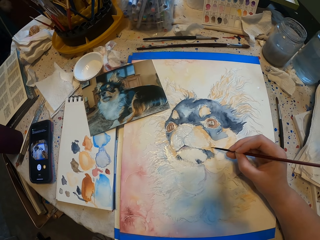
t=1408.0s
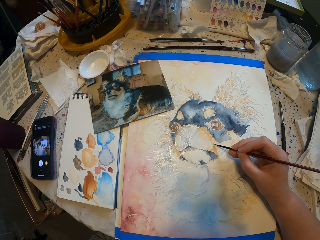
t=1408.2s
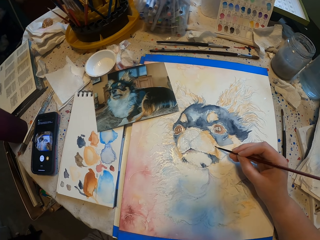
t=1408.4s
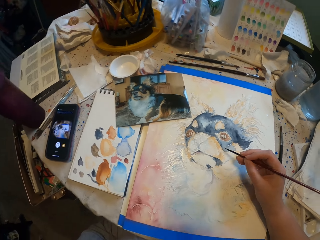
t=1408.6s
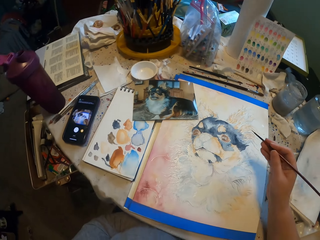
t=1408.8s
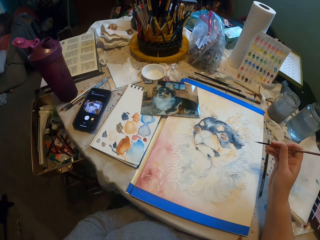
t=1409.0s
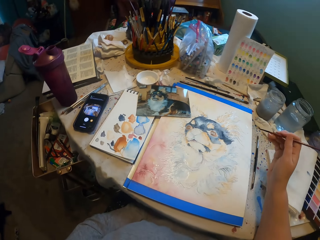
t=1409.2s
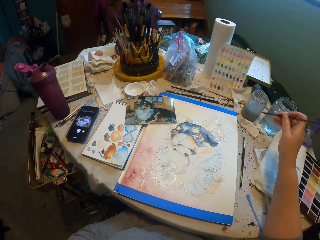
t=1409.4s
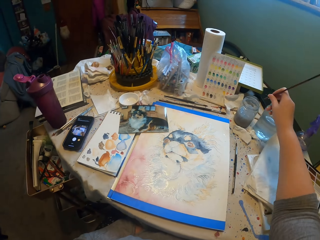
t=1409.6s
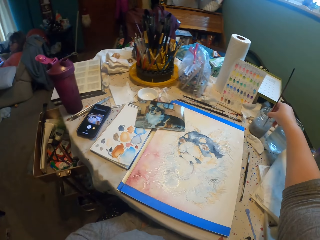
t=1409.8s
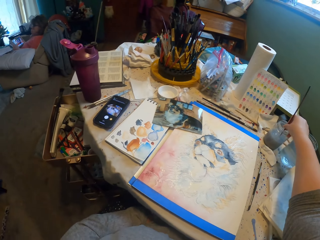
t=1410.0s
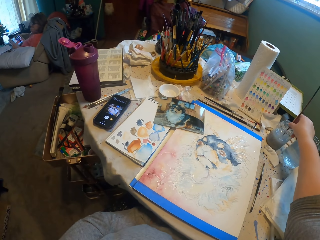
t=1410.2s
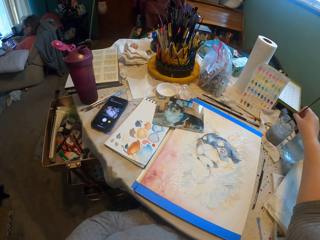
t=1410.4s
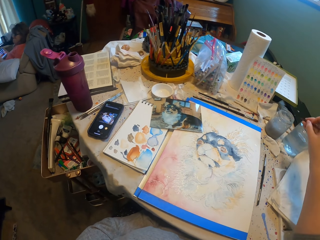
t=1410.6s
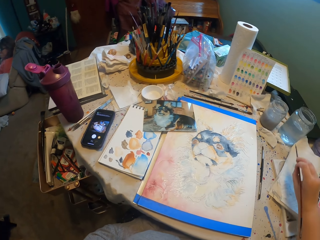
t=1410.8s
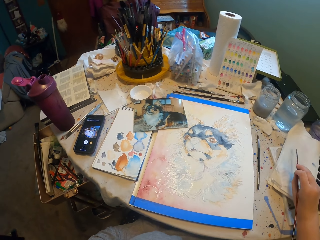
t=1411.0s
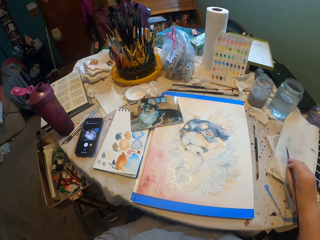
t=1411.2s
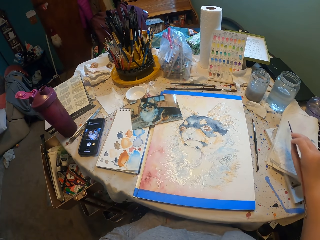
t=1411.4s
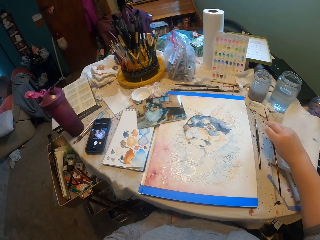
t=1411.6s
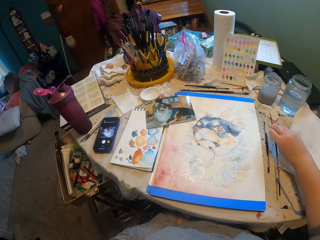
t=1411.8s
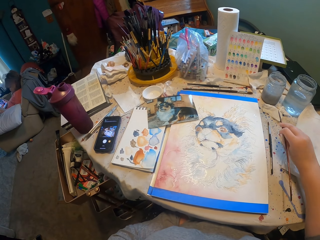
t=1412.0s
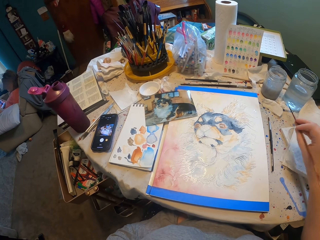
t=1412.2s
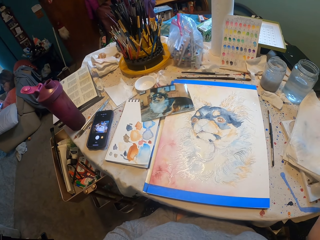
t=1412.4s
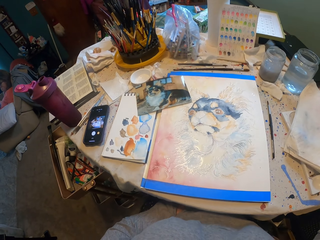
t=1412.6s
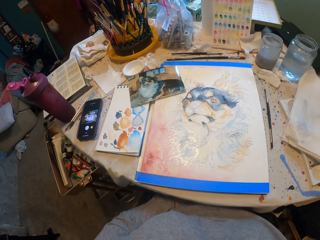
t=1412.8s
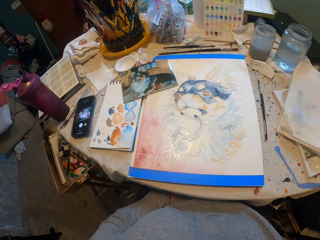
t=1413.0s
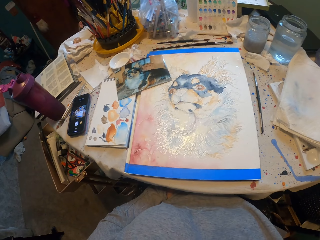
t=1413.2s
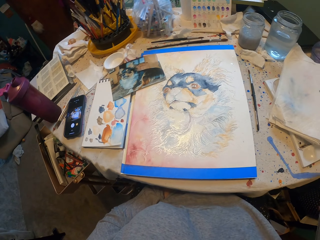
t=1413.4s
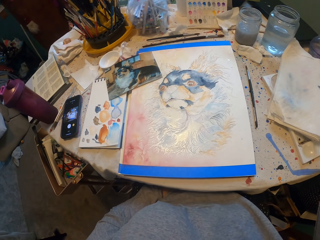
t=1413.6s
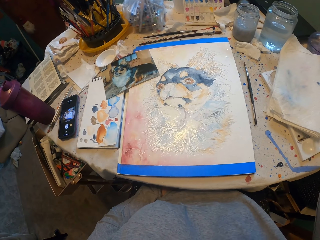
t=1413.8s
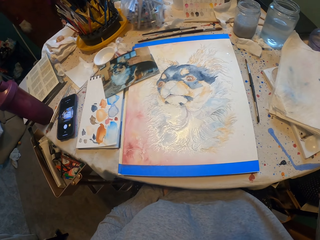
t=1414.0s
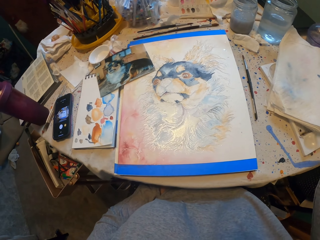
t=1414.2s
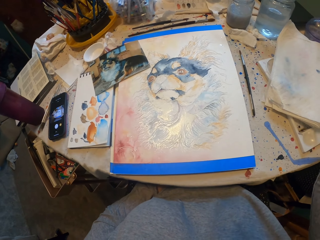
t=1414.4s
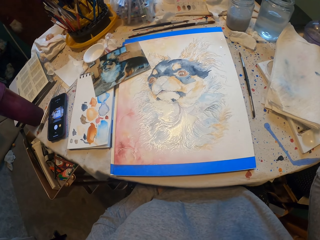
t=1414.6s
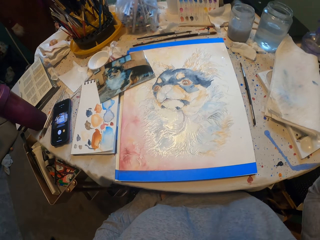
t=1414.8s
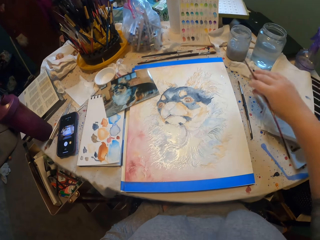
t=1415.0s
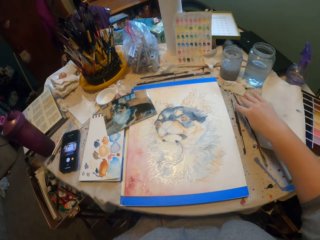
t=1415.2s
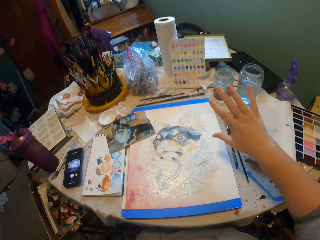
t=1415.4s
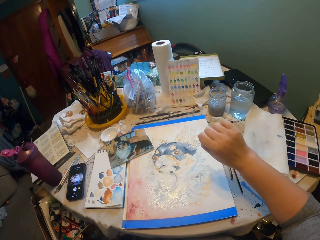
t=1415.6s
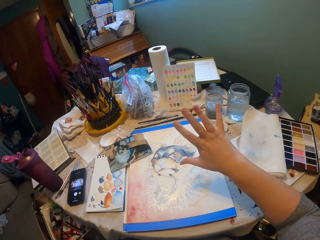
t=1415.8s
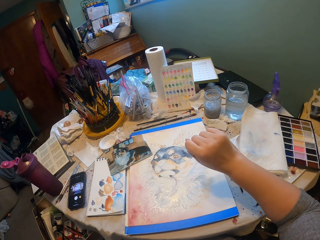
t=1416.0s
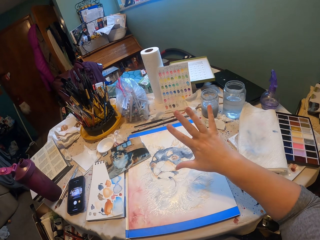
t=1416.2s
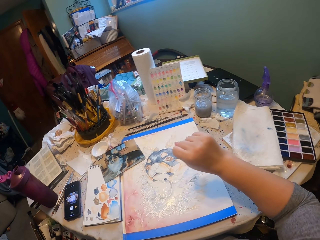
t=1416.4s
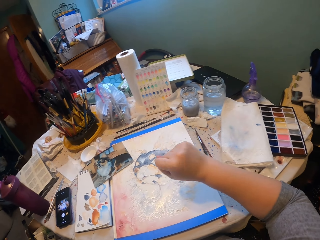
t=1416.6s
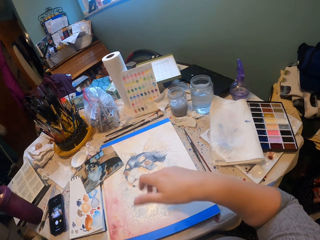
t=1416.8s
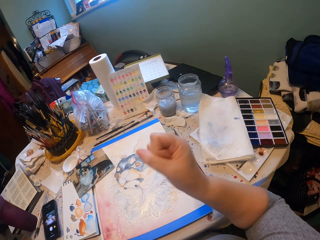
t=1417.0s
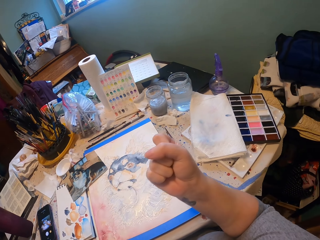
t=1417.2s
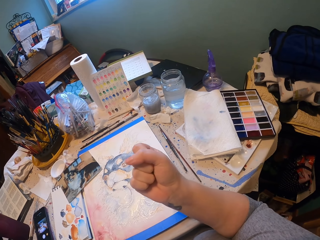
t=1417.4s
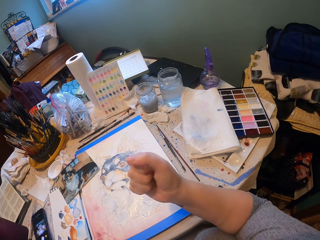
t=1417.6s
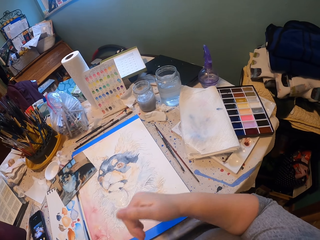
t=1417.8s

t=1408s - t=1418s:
The camera wearer holds the brush. They dip the paint brush in the water. They hold the brush. They look at the decoration. They put the paint brush down. They move the hand. They stretch the fingers.

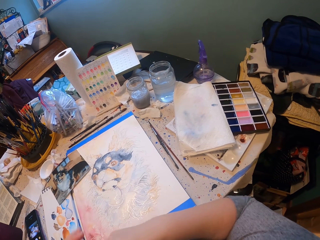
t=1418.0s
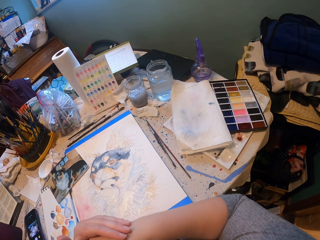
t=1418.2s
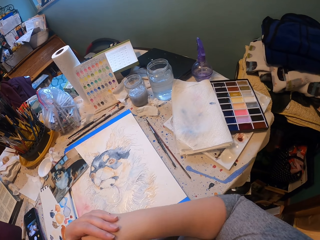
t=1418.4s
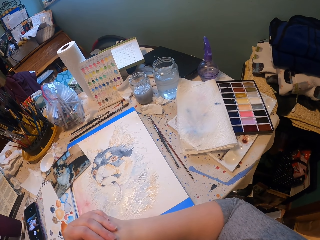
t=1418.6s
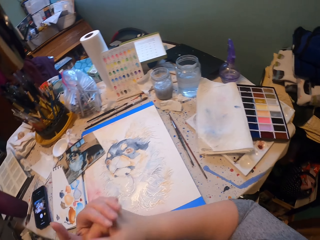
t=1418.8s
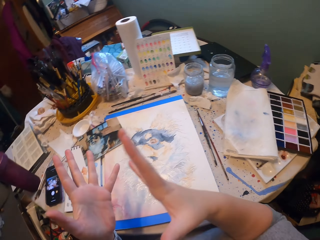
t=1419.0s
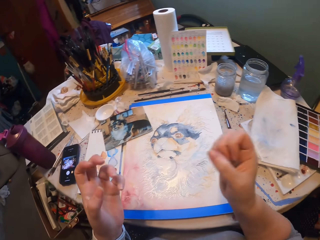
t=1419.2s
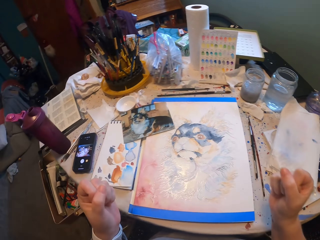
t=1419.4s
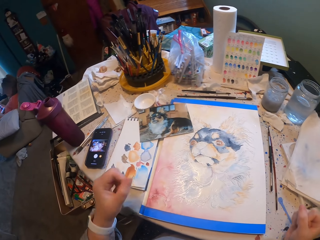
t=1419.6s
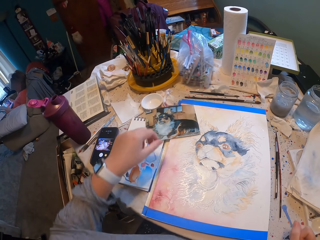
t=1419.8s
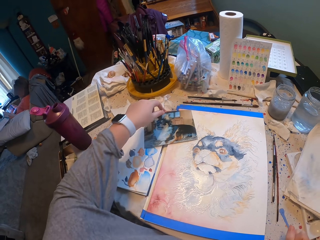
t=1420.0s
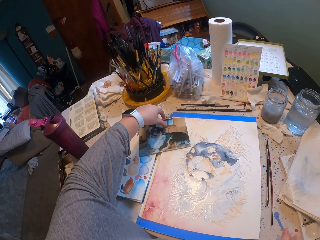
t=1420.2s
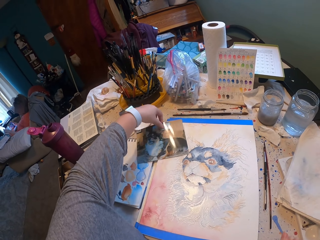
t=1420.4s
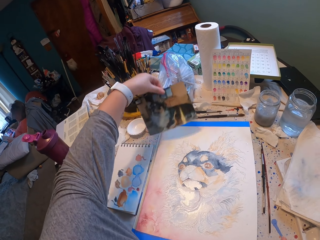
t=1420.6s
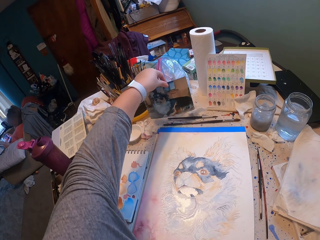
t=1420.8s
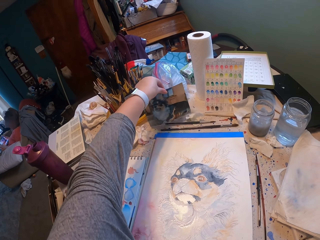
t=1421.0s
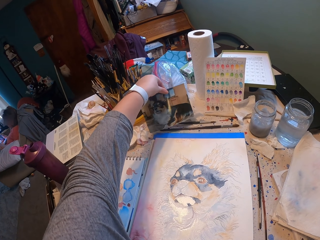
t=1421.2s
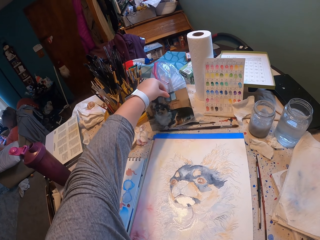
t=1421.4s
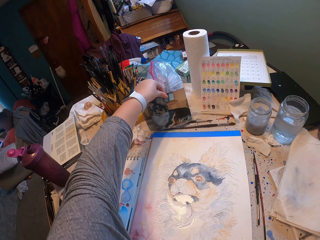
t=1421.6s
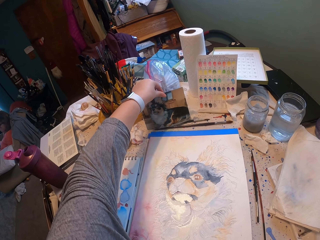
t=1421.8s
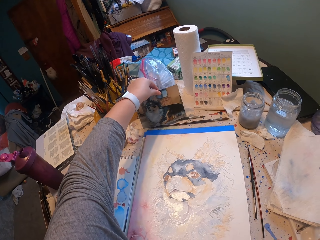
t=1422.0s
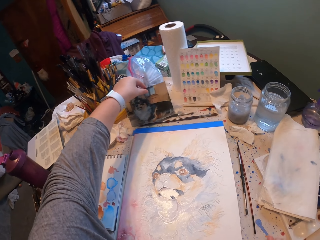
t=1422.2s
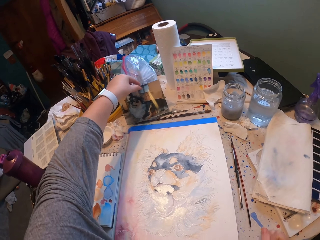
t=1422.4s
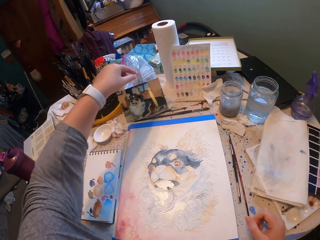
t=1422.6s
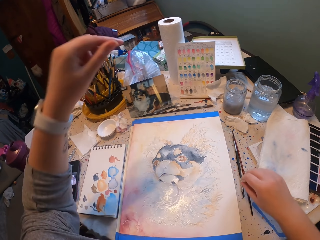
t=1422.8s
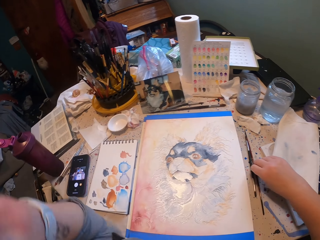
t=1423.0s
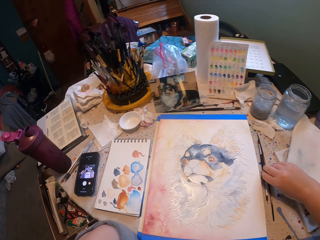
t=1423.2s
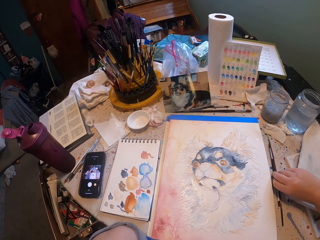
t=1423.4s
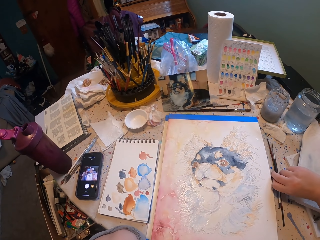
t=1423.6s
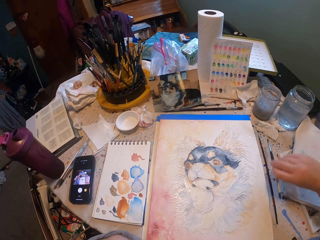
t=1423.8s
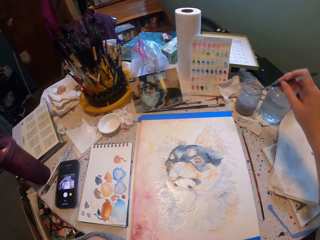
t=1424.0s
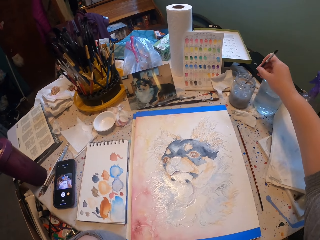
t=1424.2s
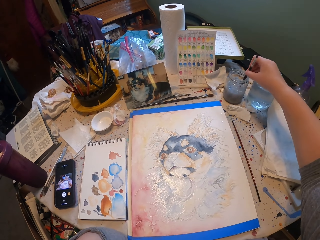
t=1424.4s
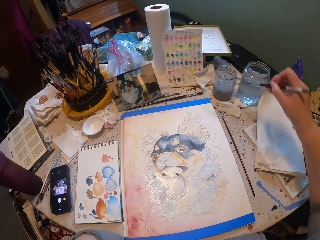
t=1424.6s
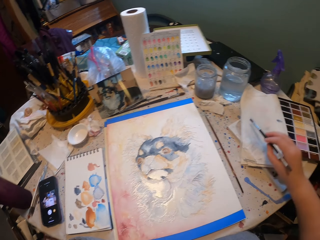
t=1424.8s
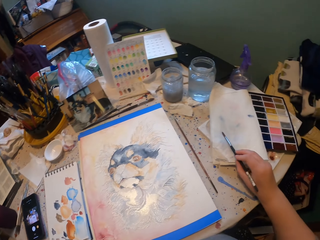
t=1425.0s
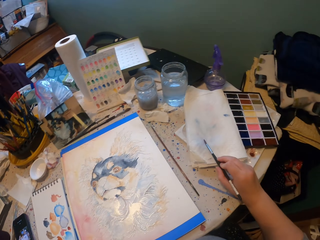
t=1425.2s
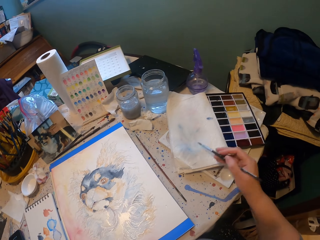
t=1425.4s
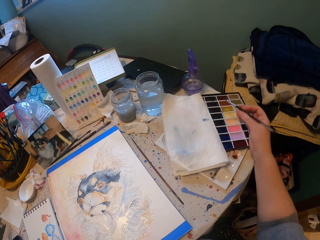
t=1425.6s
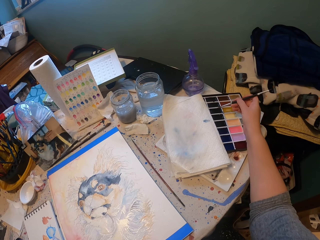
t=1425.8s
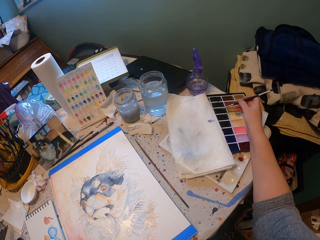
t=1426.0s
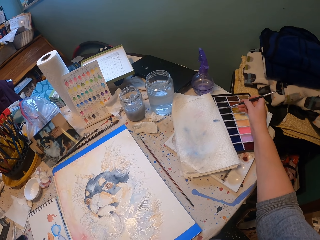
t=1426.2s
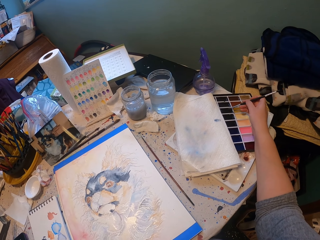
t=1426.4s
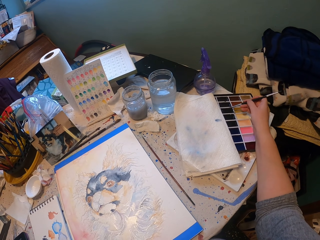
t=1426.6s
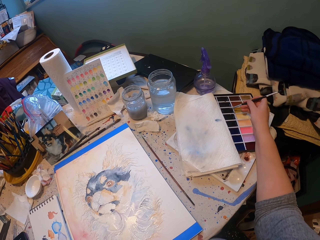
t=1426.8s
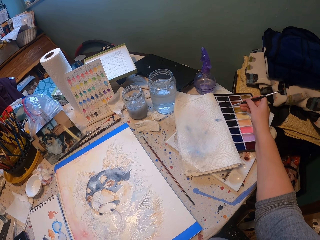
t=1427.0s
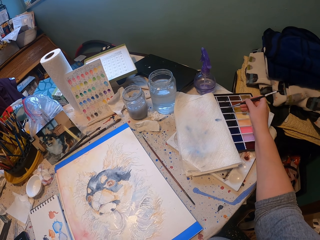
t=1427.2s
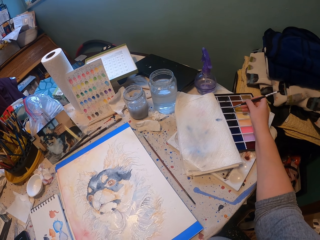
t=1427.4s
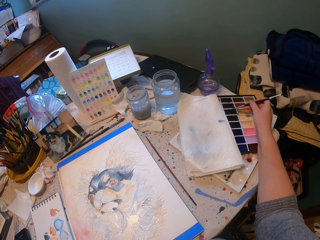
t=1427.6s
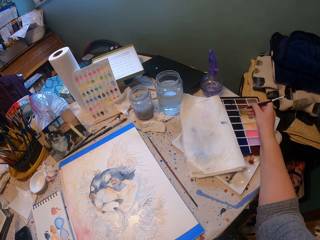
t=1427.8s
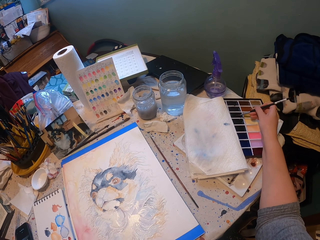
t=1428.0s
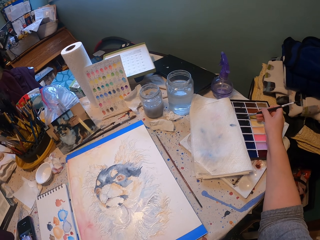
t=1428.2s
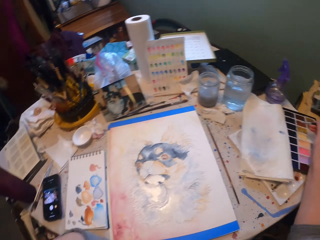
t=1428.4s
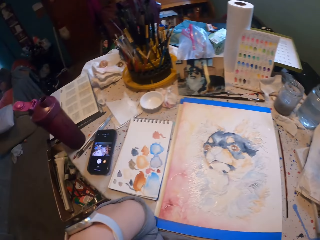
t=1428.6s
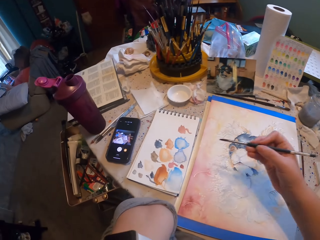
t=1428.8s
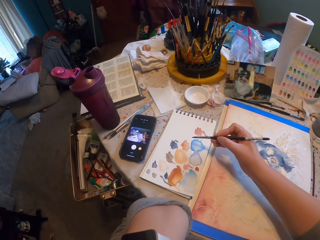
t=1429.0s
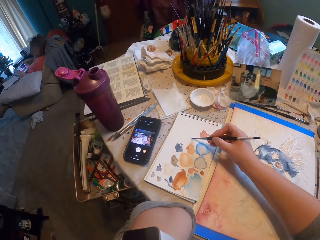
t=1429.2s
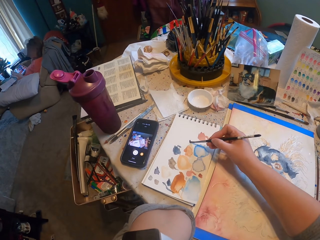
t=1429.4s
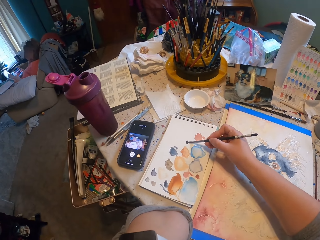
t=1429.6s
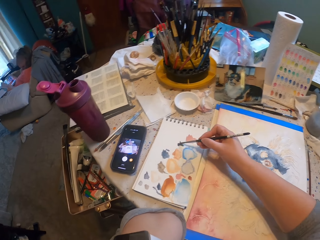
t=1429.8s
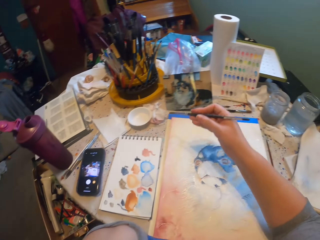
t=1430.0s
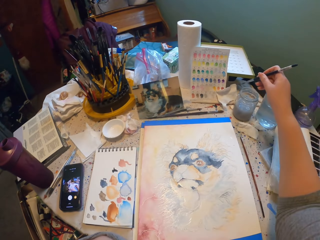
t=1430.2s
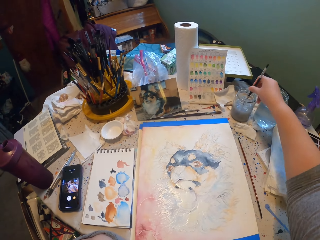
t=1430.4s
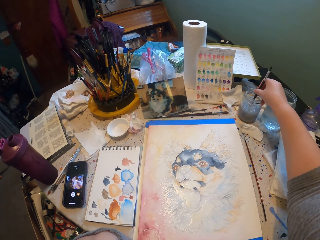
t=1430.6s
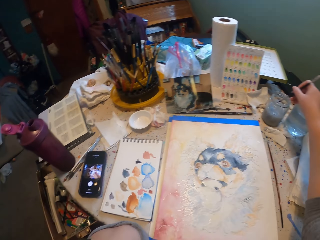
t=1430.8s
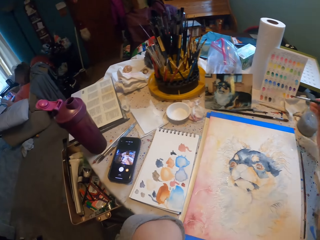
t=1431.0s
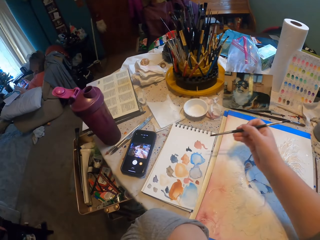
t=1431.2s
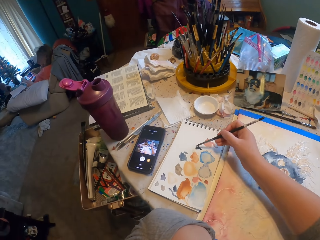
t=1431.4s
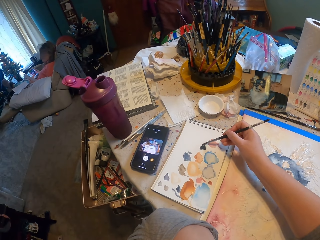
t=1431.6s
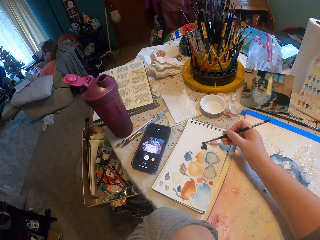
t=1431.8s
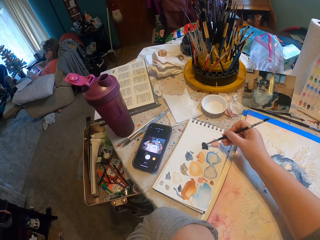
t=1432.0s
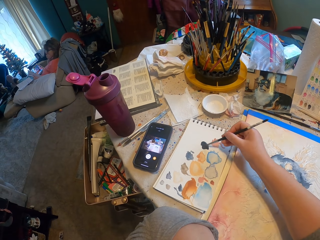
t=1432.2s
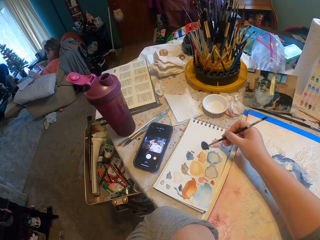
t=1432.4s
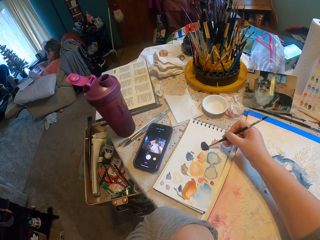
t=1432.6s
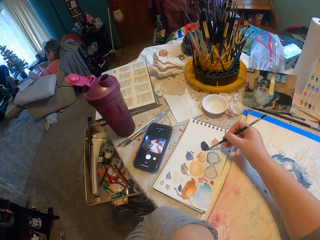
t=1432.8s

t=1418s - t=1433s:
The camera wearer holds the hands together. They move the hands. They pick up the photo with the left hand. They put the photo down. They pick up the paint brush. They dip the paint brush in the water. They rub the paint brush on the paper. They pick paint with the paint brush. They rub the brush on the book. They dip the paint brush in the water. They rub the brush on the book.
